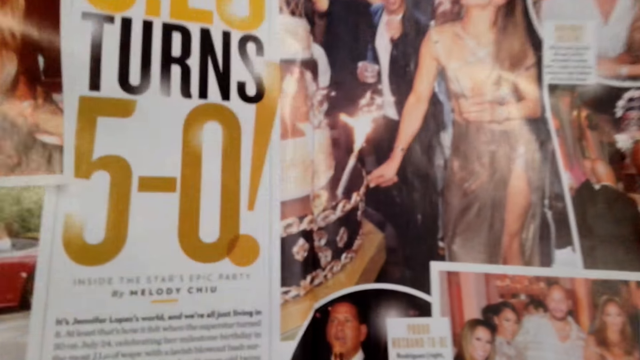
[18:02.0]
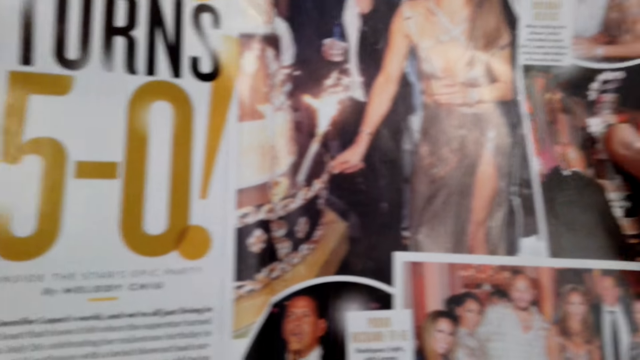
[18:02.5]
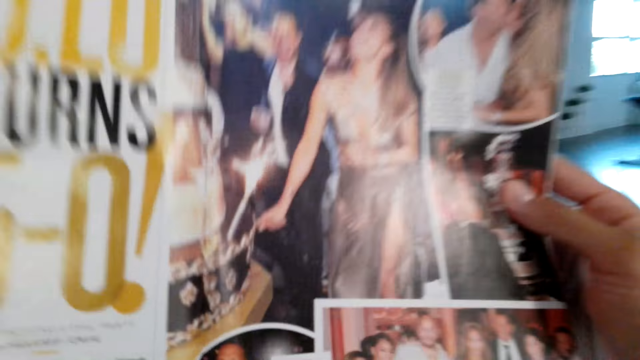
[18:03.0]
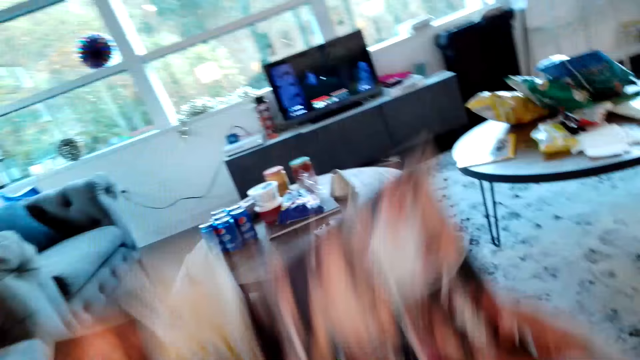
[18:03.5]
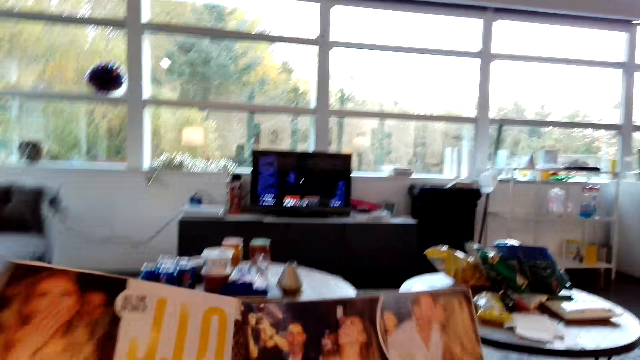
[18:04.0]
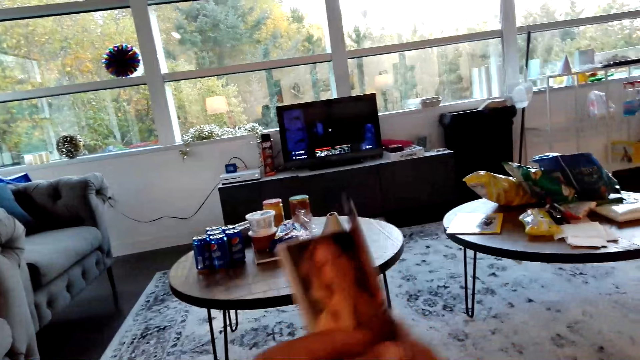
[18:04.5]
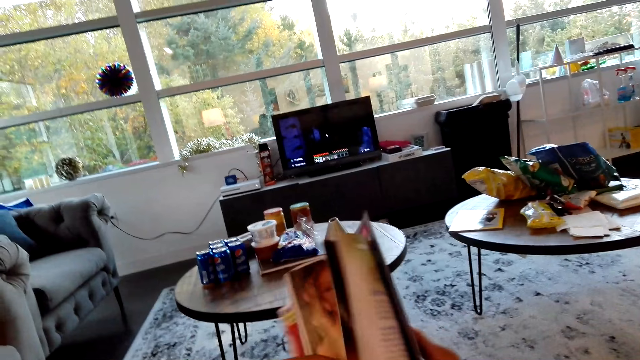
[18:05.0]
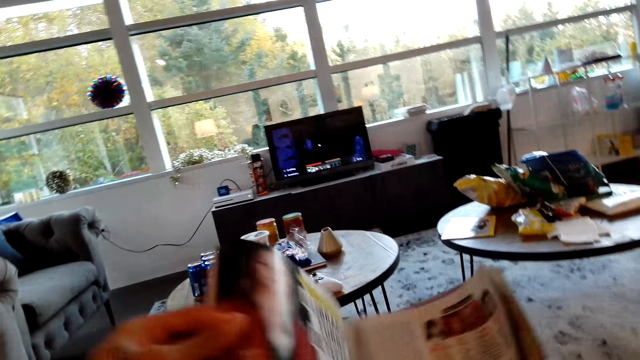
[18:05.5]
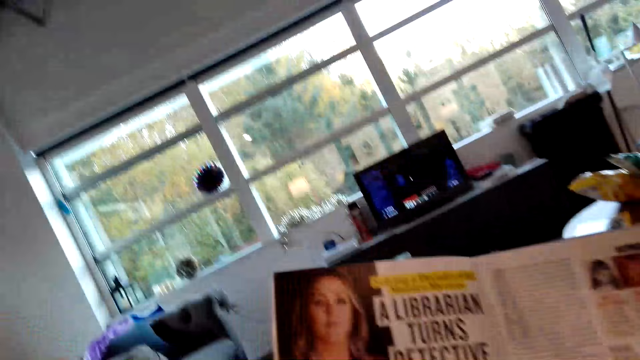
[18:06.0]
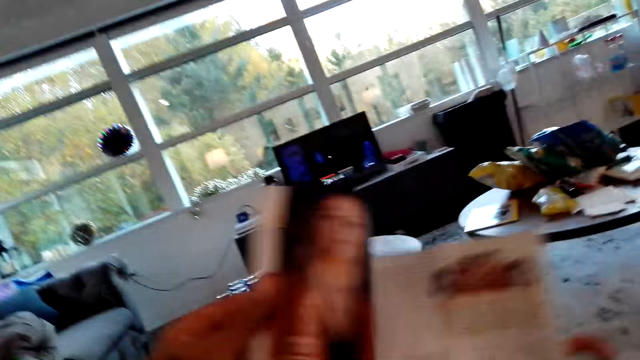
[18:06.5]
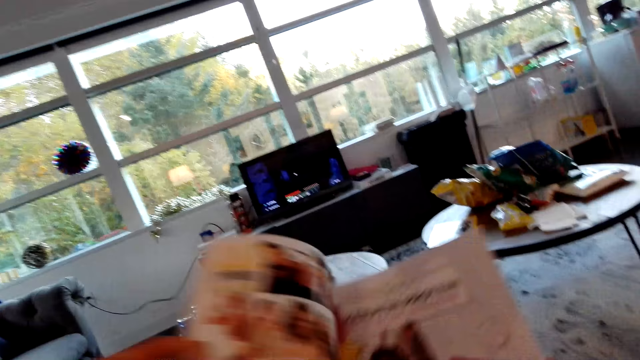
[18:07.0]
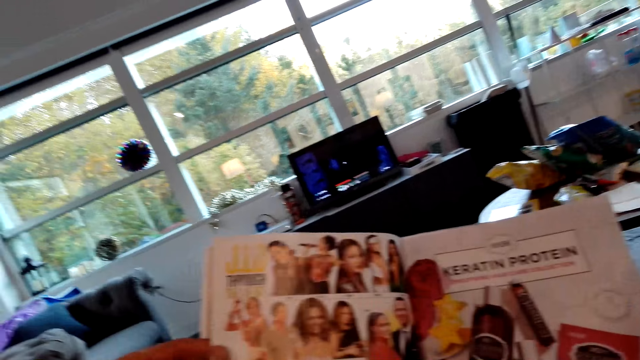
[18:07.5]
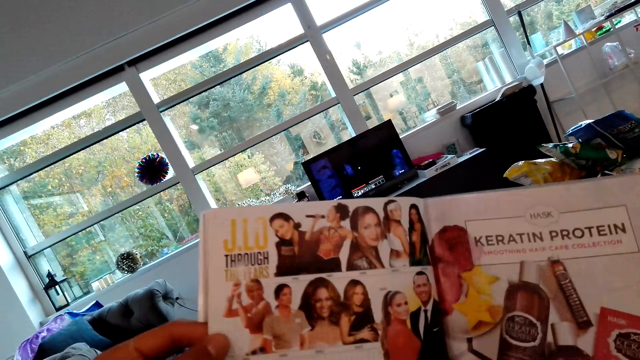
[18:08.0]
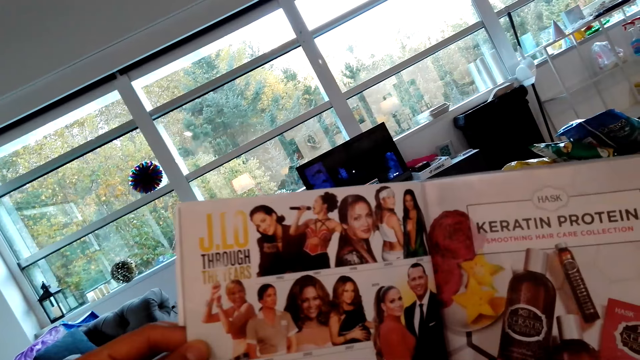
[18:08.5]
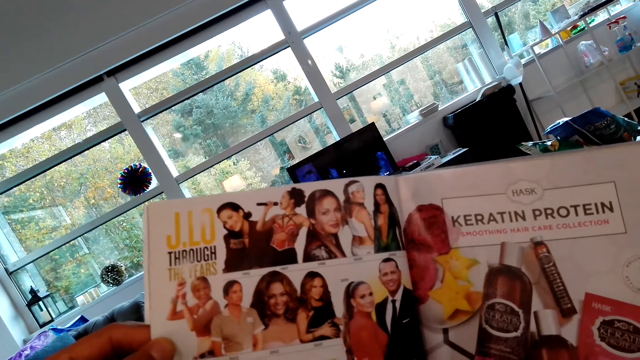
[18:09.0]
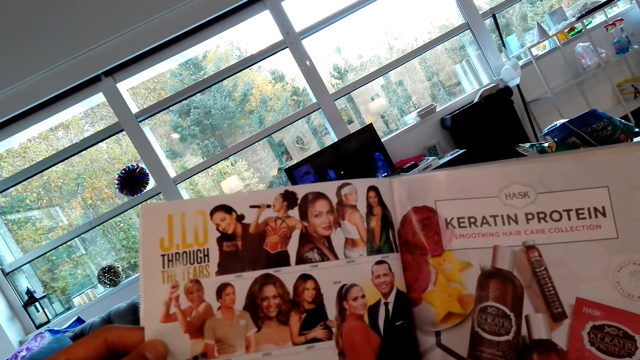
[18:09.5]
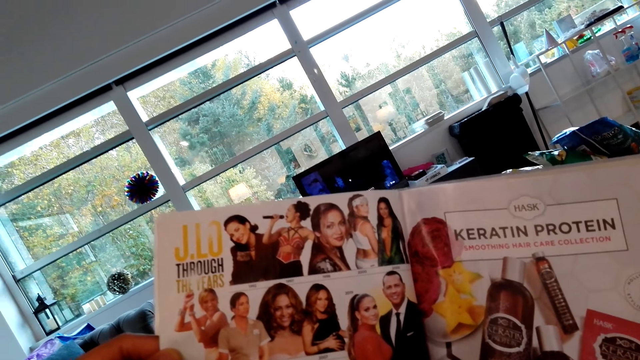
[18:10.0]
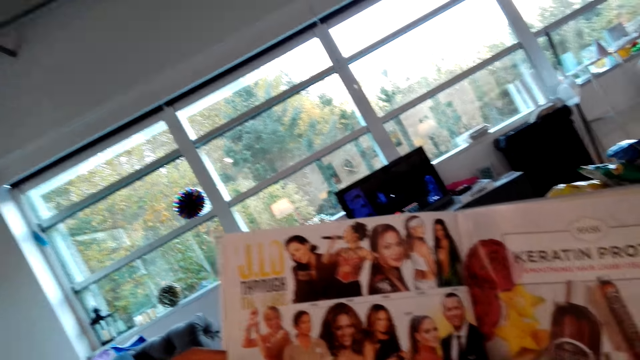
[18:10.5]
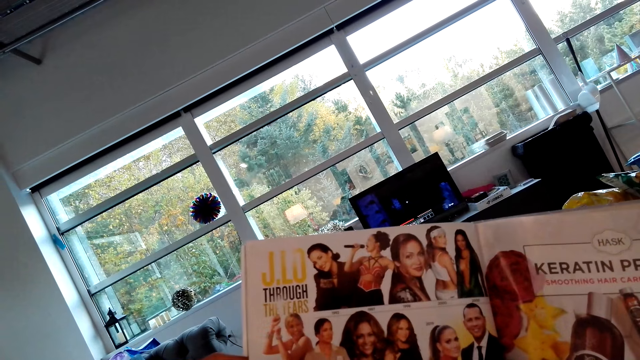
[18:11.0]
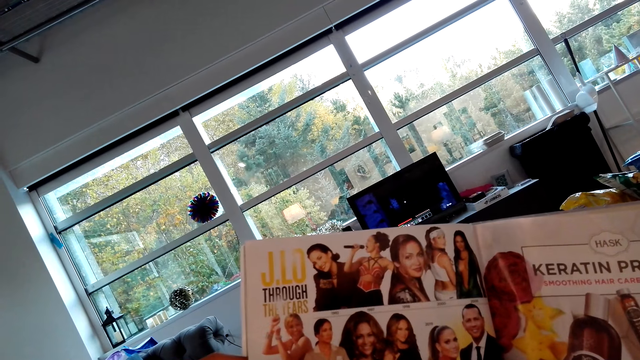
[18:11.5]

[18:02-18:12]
The camera wearer interacts with a man. They turn a page of a magazine. They read the magazine.

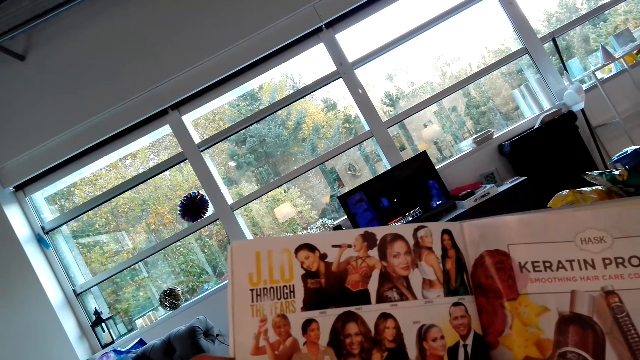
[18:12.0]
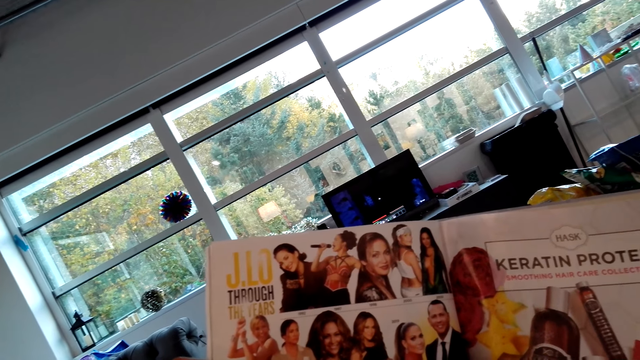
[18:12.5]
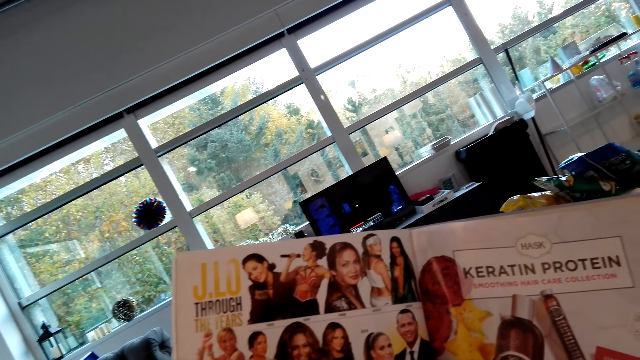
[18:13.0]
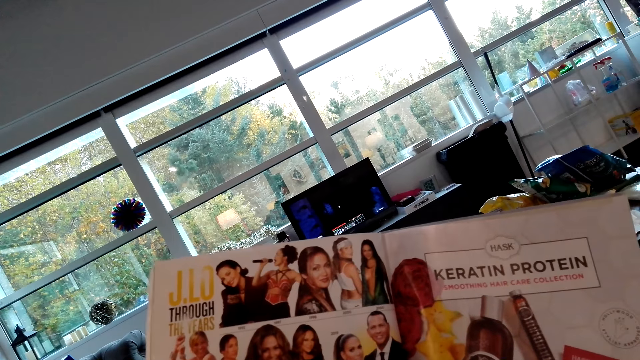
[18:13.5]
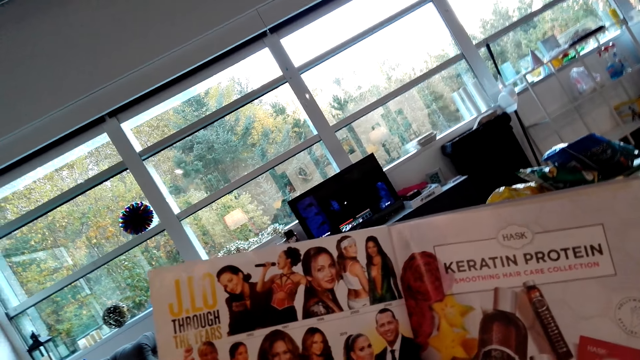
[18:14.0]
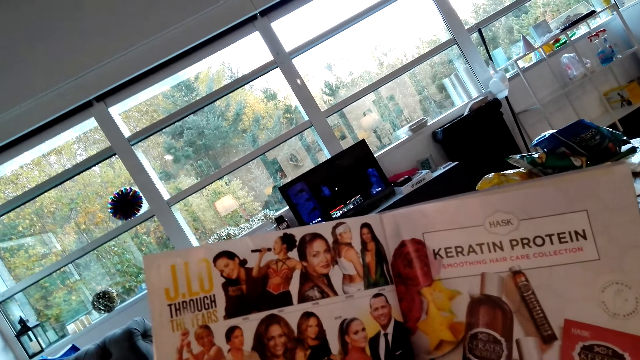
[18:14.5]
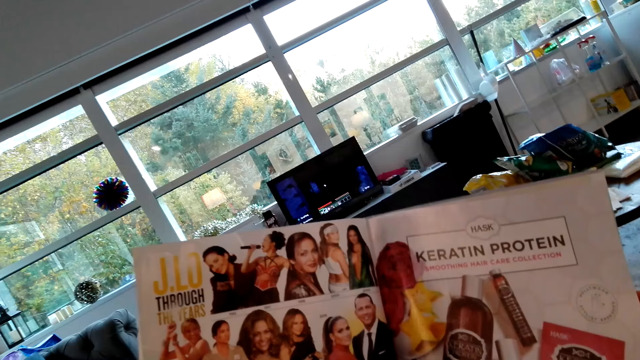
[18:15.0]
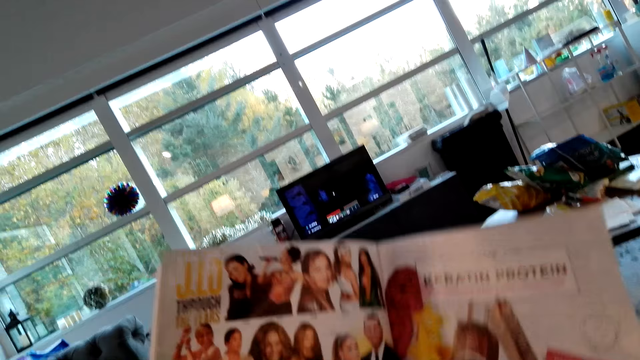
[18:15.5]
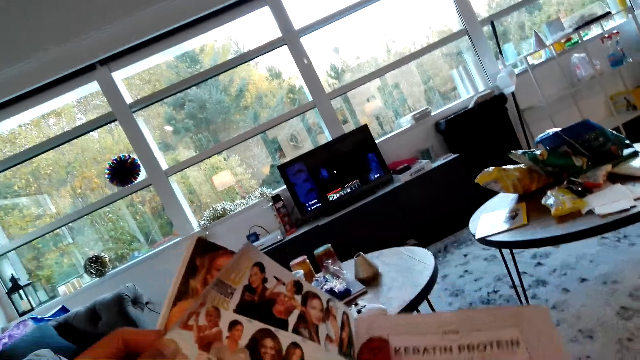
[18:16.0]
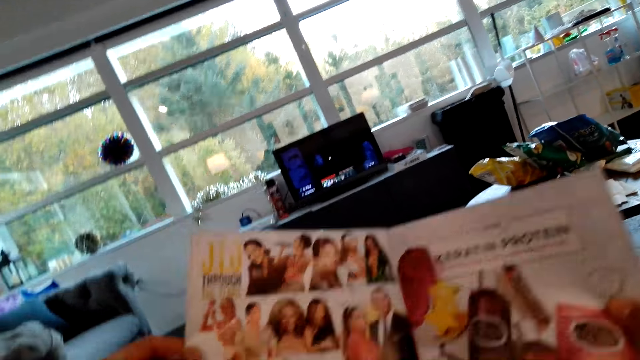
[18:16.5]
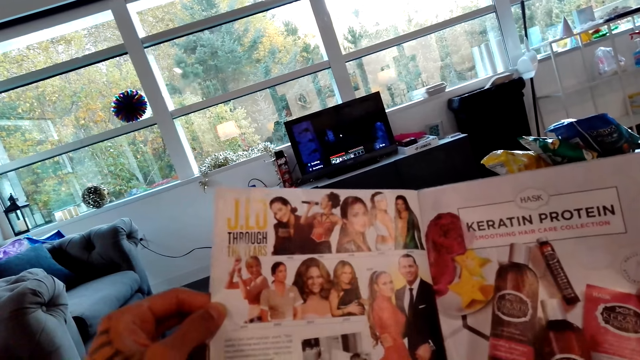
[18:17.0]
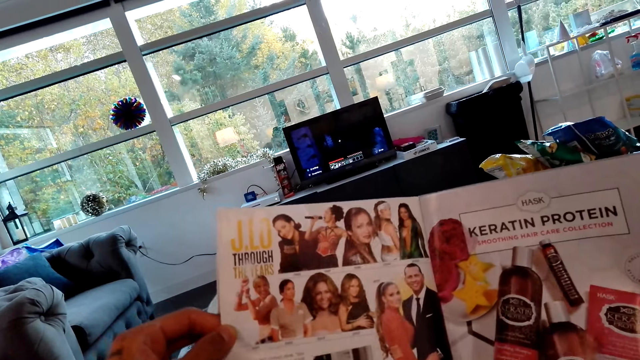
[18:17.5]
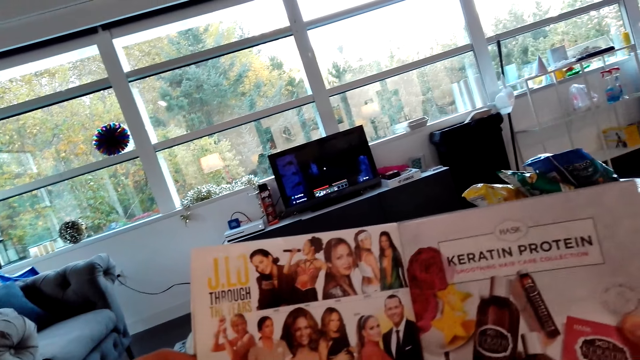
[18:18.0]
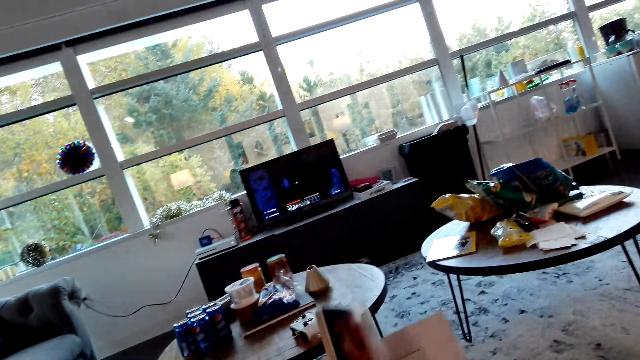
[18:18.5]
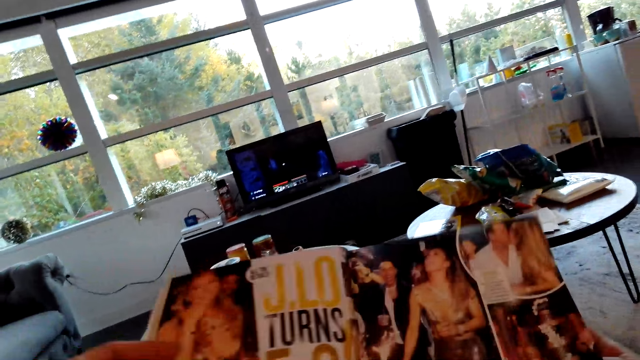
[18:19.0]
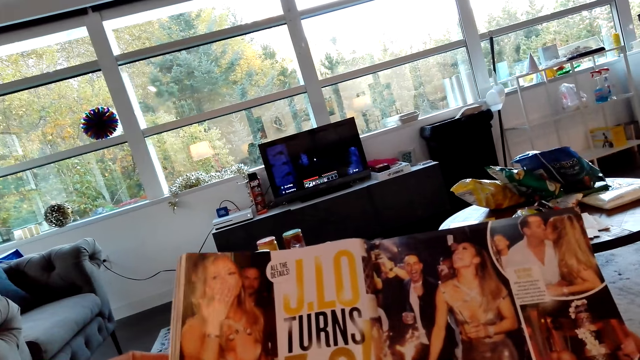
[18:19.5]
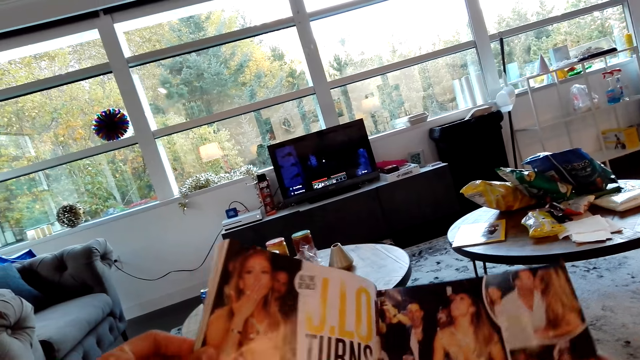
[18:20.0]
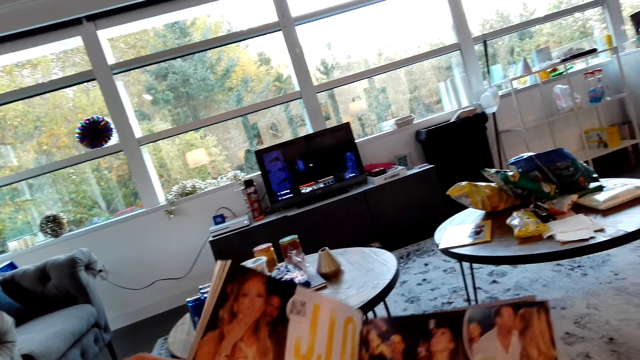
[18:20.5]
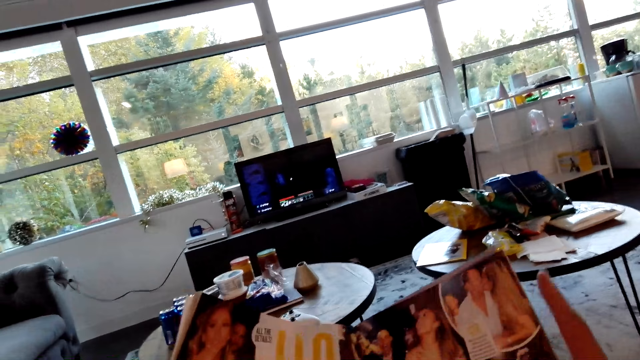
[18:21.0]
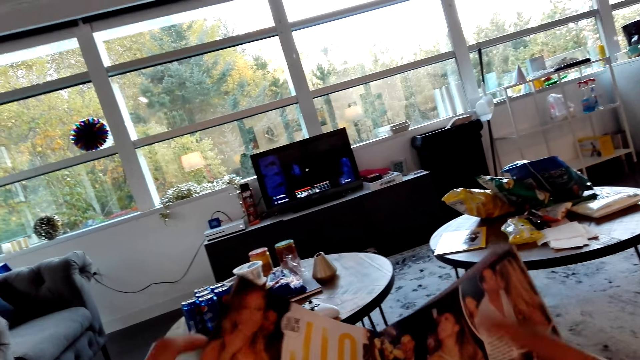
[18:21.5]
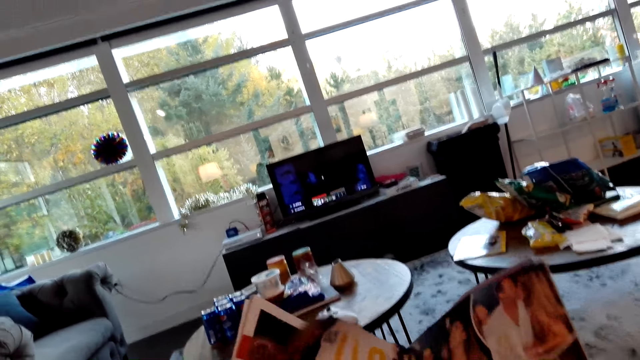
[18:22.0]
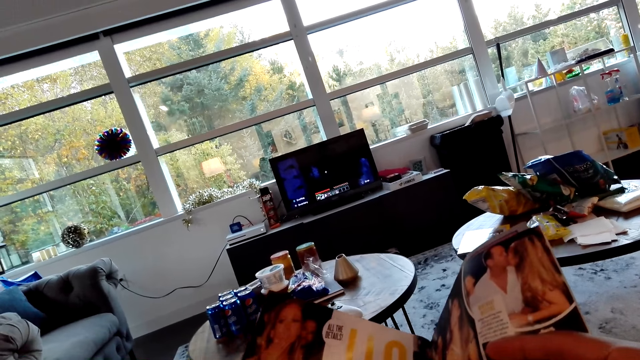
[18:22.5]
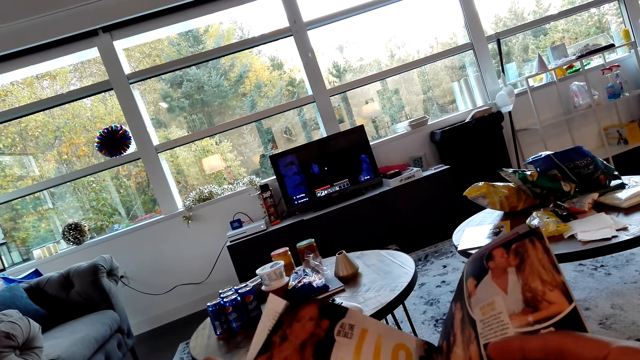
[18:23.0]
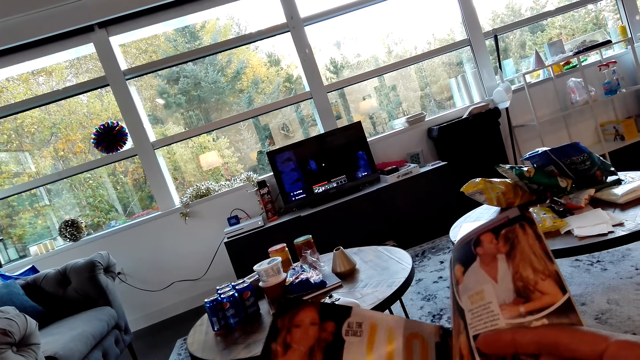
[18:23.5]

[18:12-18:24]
A man walks around a room. The camera wearer reads a magazine. They open the page on the magazine. They look on the magazine. They flip pages.
